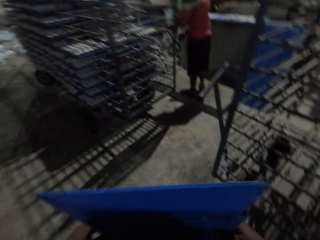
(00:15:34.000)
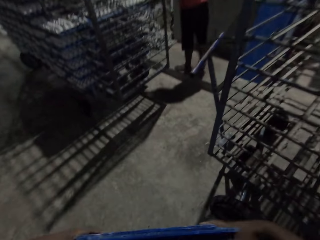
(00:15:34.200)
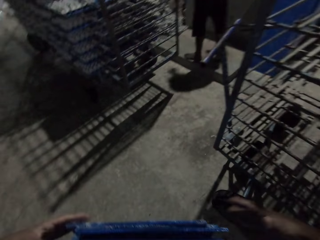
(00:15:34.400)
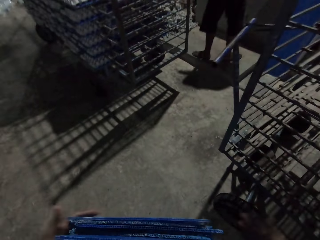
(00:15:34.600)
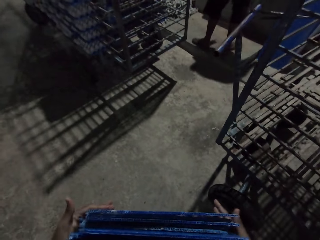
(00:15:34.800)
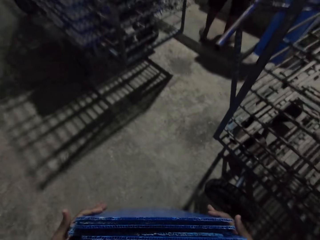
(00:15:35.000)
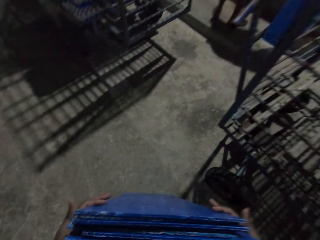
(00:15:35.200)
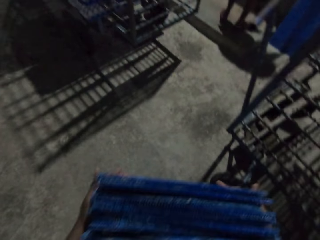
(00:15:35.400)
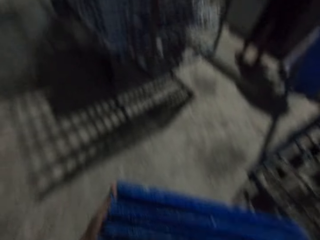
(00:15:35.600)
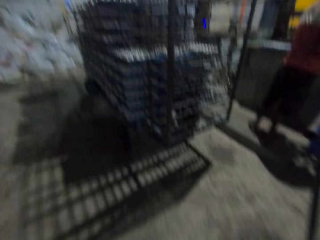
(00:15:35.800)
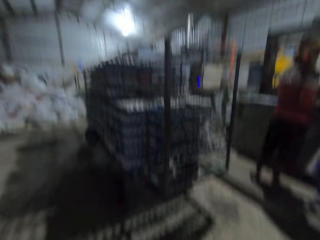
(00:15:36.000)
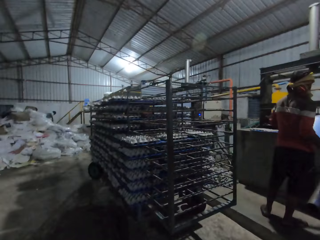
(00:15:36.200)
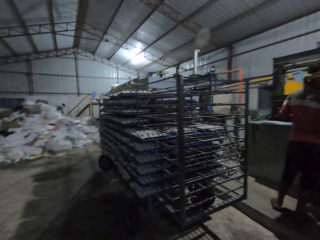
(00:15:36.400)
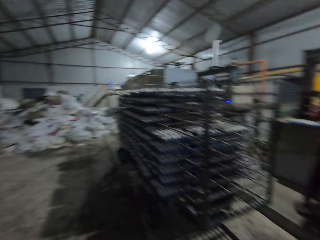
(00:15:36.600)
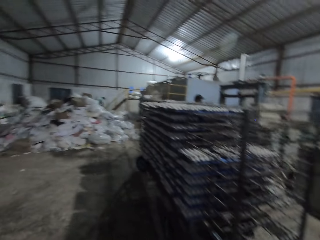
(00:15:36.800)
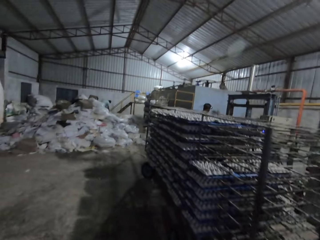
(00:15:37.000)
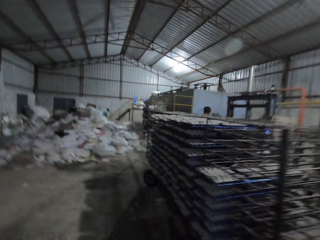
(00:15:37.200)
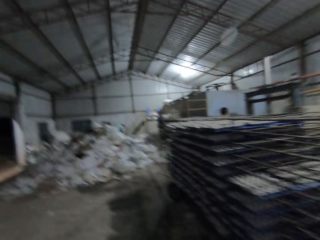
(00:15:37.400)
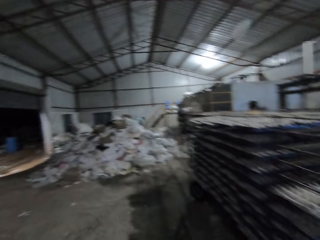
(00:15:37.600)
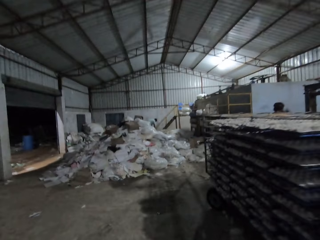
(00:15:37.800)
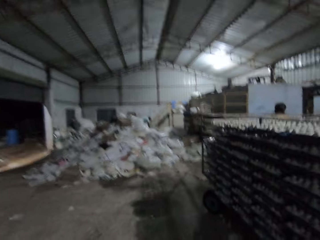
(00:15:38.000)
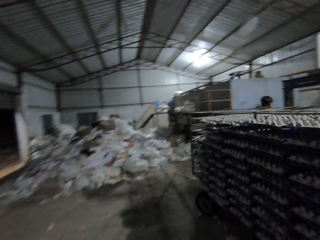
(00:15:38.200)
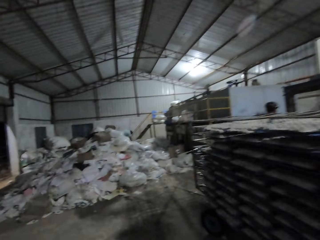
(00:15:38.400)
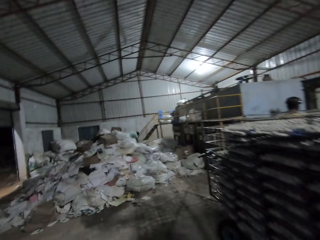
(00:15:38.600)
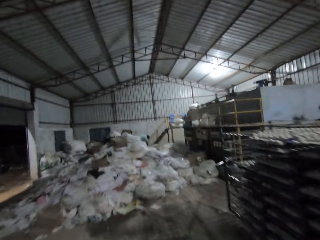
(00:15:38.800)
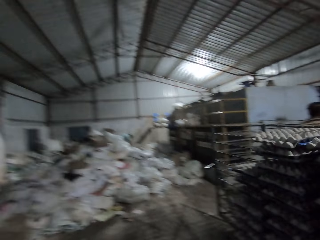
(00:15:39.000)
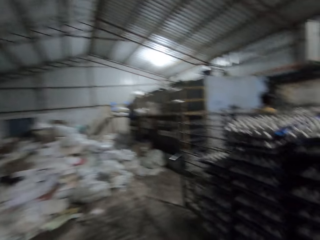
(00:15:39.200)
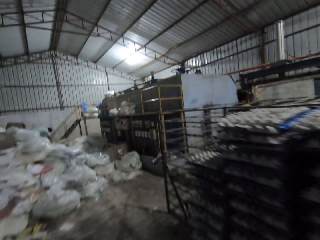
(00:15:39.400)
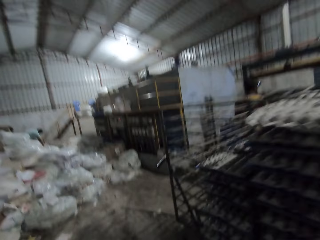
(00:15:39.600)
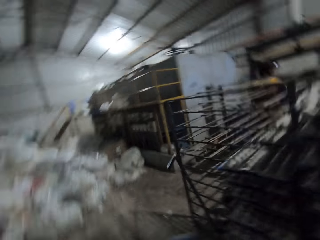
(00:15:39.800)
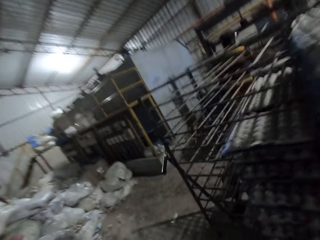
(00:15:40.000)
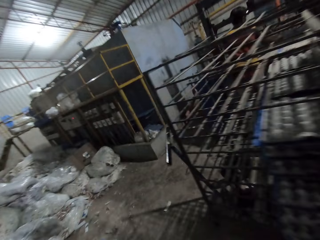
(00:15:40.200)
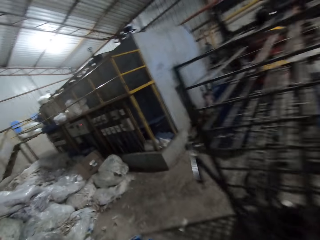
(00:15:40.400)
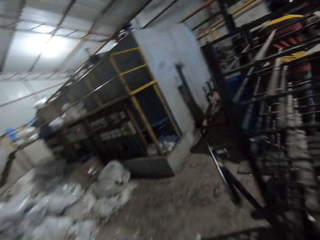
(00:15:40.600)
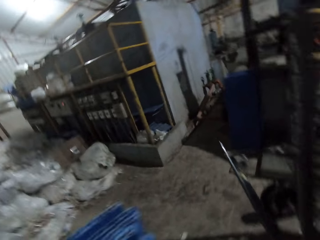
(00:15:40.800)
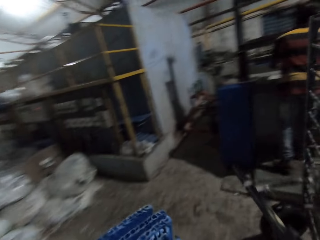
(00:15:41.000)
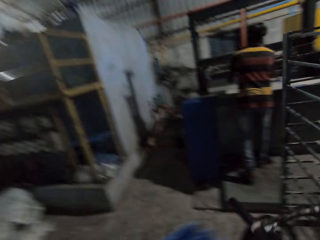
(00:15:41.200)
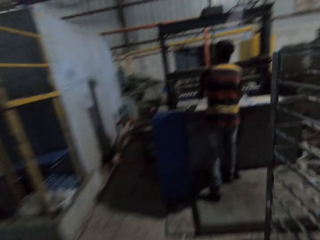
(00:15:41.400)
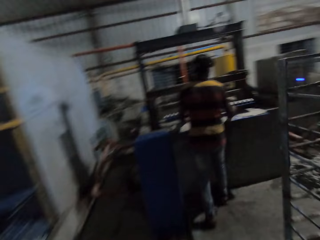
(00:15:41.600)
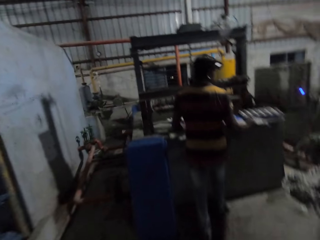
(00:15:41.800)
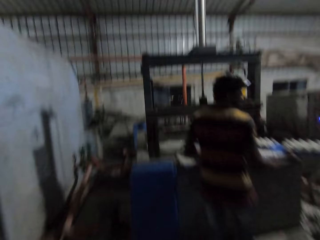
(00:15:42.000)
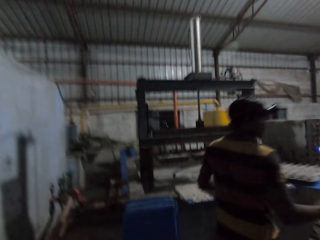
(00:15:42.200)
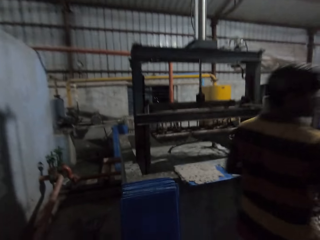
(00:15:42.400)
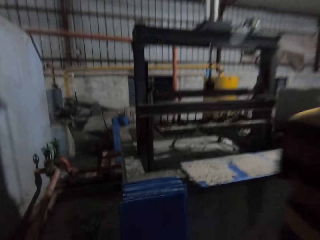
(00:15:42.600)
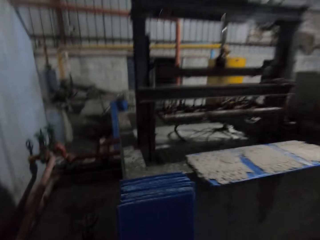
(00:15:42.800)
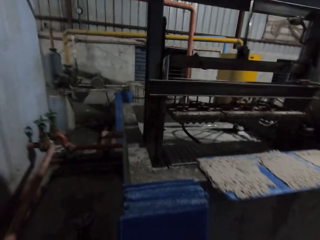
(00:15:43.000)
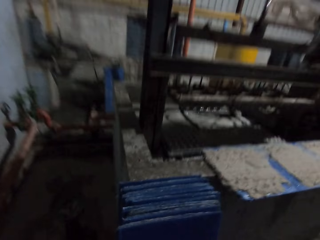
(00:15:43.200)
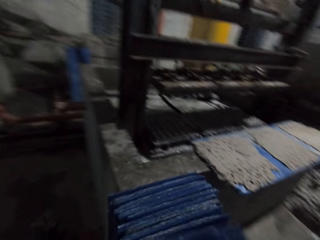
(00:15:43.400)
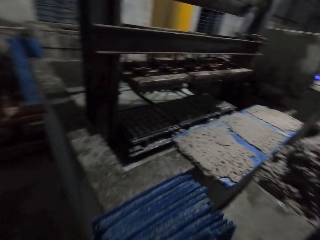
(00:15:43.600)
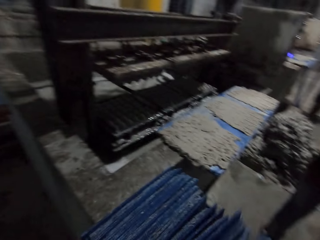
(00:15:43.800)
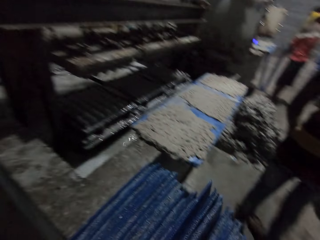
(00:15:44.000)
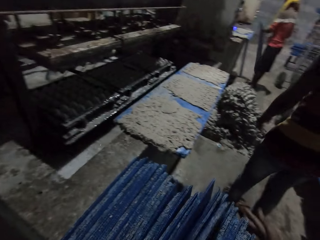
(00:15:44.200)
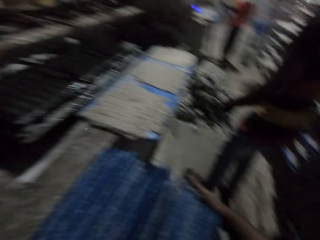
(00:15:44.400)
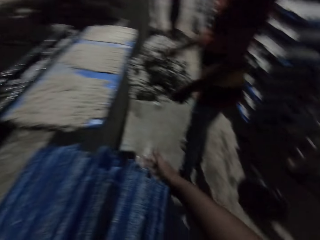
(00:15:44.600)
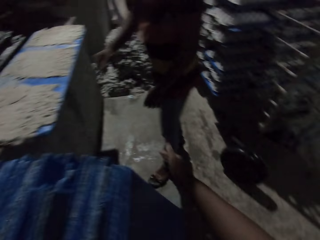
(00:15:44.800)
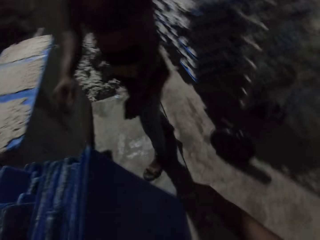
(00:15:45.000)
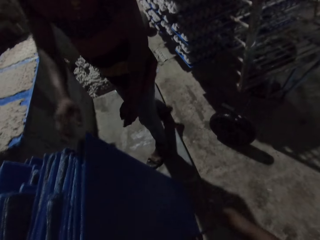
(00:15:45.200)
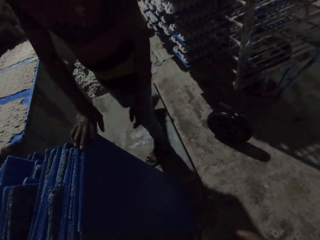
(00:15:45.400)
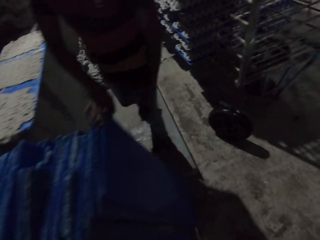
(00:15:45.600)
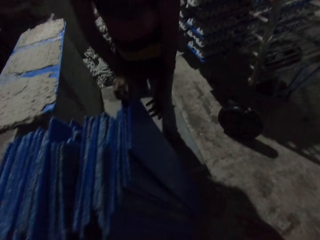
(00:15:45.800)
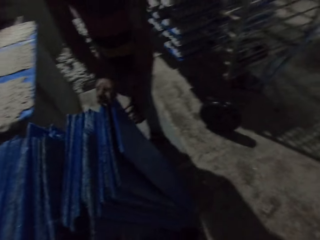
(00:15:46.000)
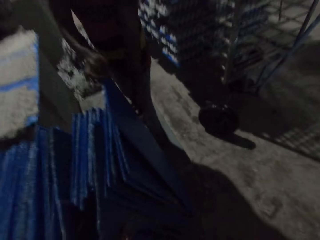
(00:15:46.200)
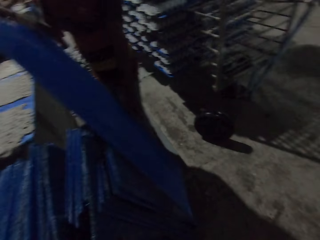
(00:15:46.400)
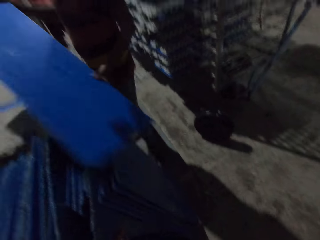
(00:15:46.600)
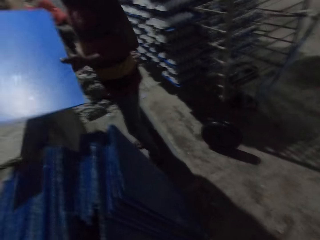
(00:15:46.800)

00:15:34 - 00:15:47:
The camera wearer drops the boards on the floor with his hands. He lifts the cartons. He moves in the warehouse with the boards in his hands. A man carries a board of paper crates from the egg crate machine with his hands. The camera wearer drops the boards on the floor with his hands. He arranges the cartons together. The man picks the board from the floor with his right hand.

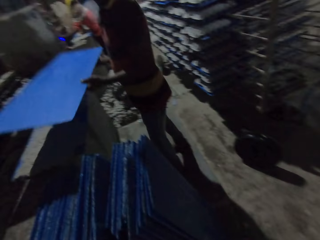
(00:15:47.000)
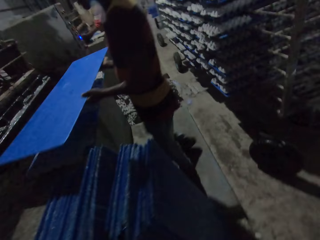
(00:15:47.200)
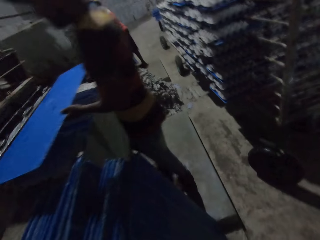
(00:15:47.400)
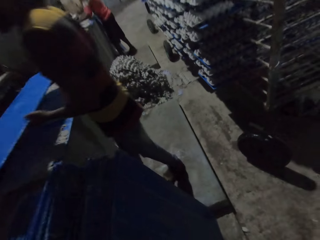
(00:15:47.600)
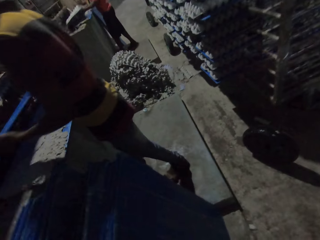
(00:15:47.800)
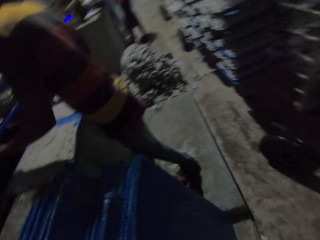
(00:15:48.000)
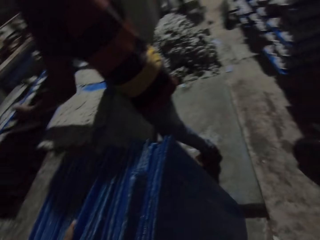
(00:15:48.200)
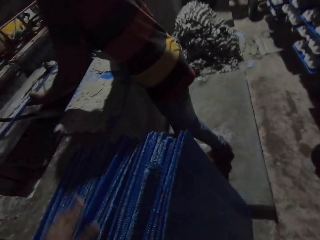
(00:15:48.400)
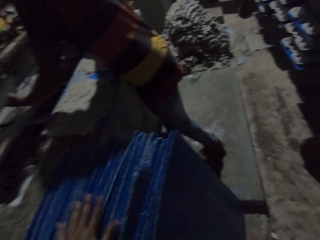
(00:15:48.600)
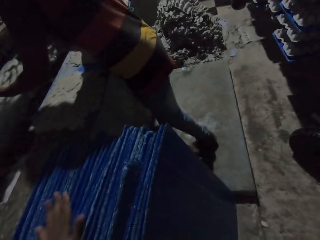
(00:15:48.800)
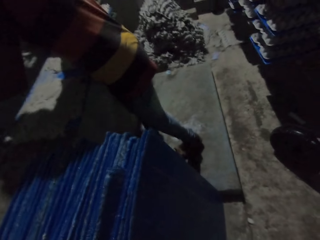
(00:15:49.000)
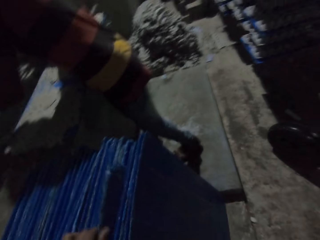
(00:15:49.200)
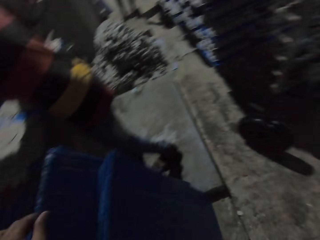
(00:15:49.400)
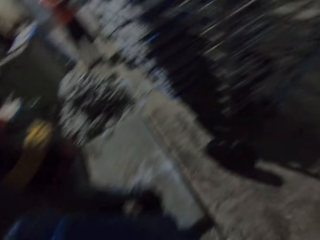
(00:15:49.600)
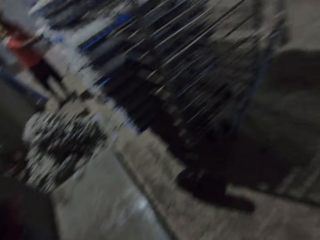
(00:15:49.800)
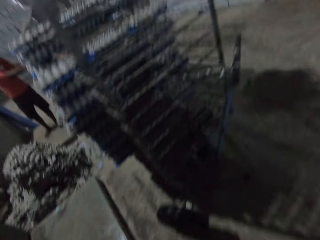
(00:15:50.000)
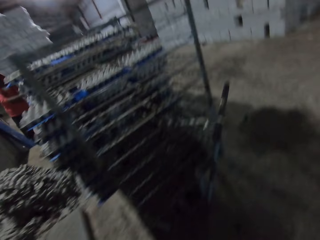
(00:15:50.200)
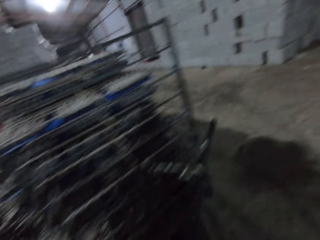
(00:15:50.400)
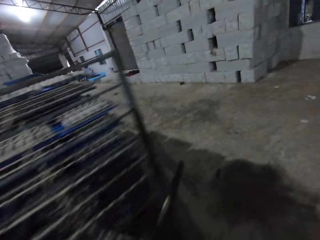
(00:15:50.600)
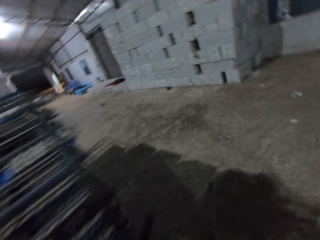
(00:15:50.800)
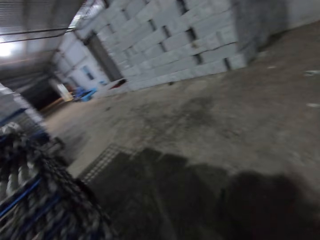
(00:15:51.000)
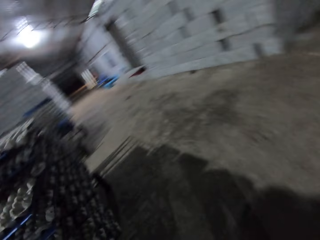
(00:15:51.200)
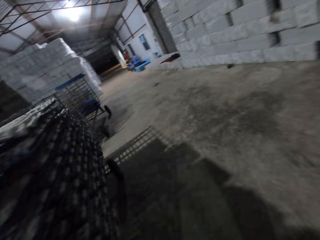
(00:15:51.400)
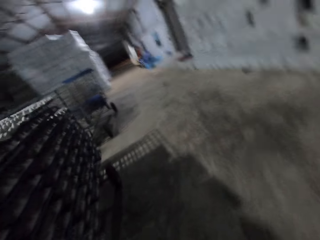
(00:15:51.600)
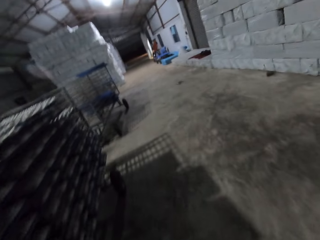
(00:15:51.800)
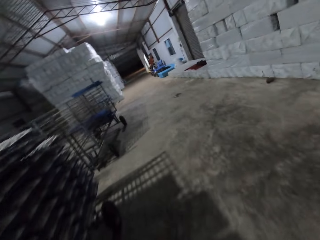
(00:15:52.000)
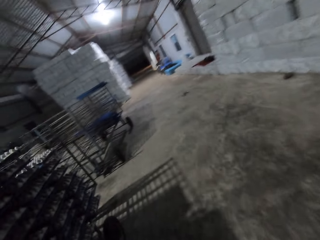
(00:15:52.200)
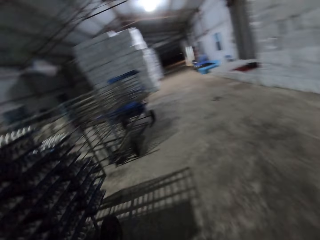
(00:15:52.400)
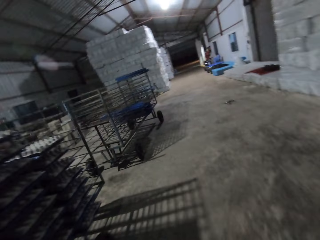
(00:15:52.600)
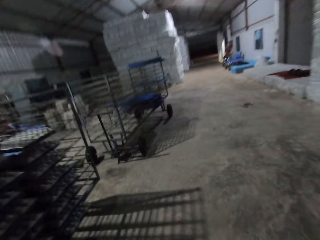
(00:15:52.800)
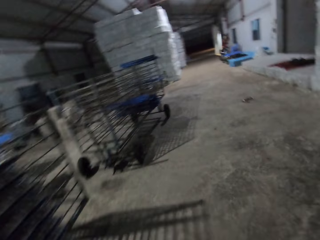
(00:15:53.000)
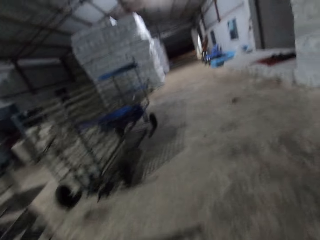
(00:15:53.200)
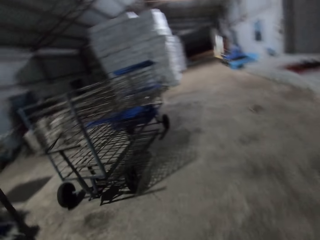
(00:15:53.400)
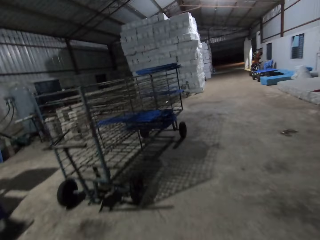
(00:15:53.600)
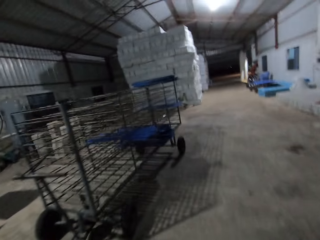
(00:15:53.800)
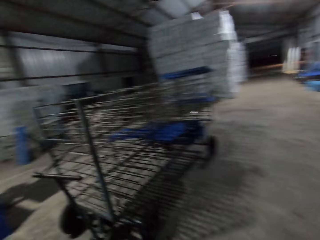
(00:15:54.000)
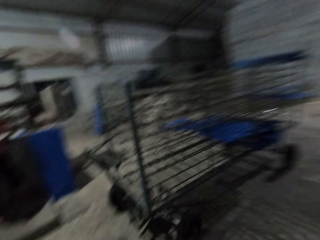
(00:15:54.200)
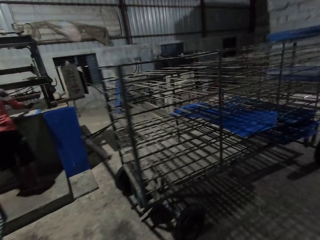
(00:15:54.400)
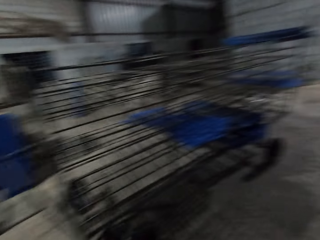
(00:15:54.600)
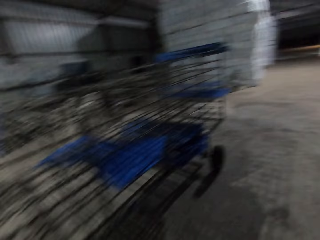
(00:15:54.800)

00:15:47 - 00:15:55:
The man places the board into the egg crate machine with his hands. The camera wearer arranges the boards on the floor with his left hand. He moves in the workshop.
